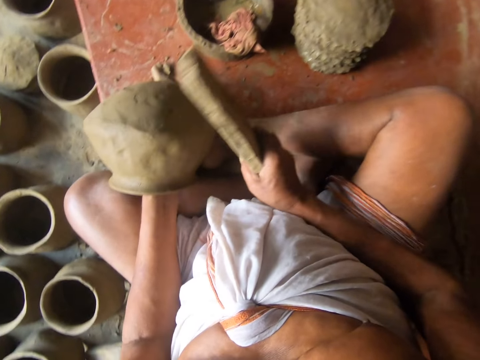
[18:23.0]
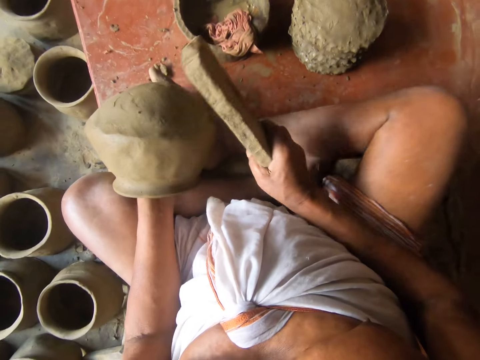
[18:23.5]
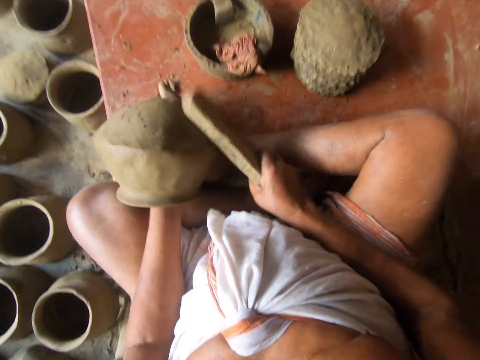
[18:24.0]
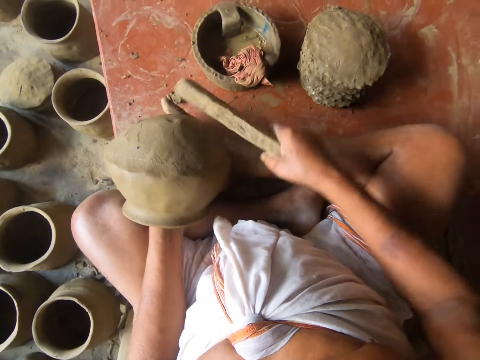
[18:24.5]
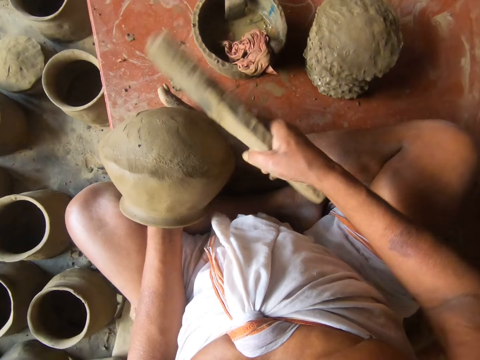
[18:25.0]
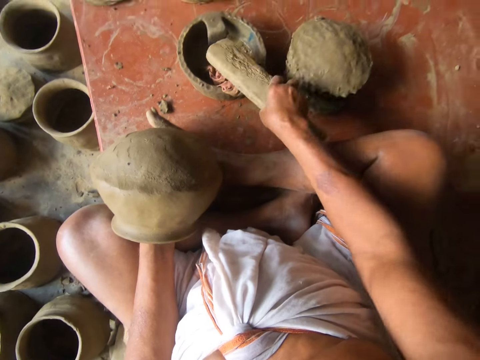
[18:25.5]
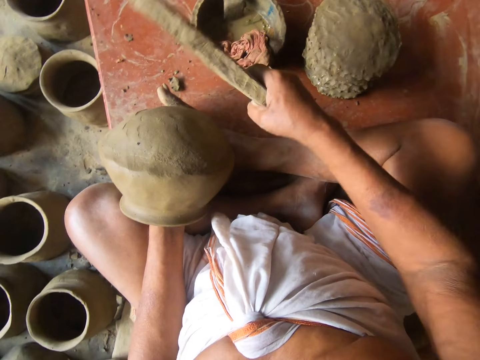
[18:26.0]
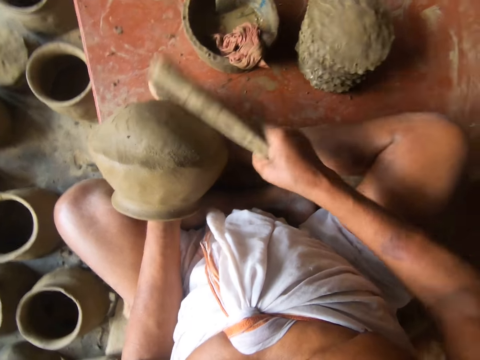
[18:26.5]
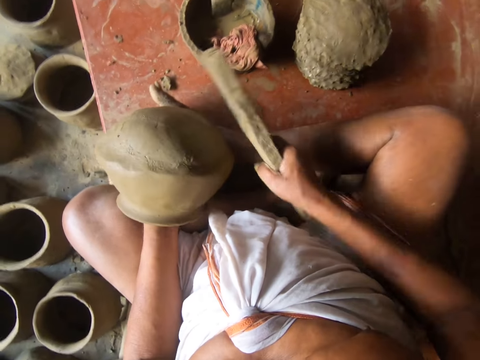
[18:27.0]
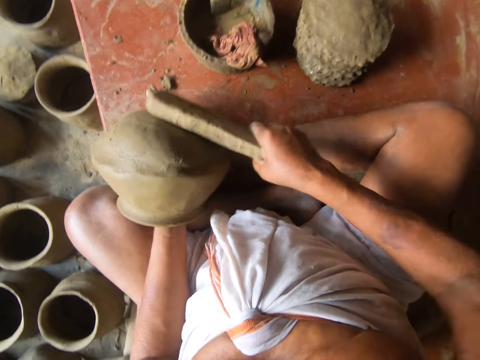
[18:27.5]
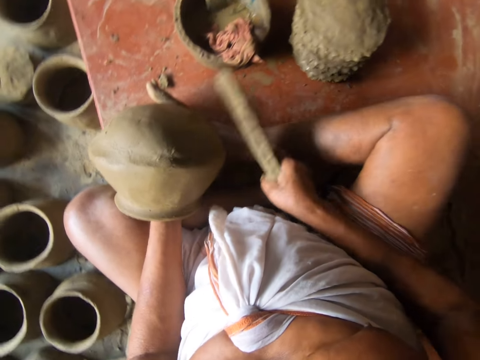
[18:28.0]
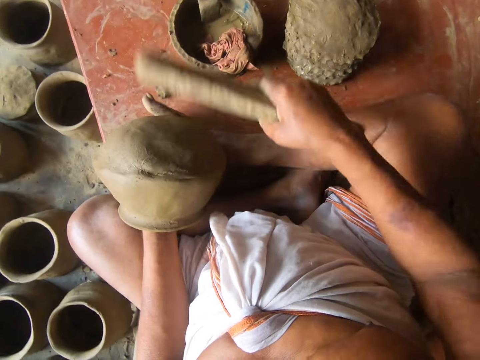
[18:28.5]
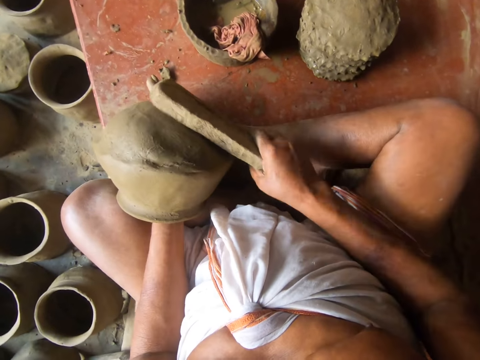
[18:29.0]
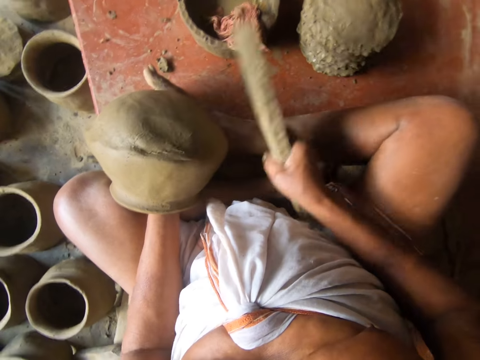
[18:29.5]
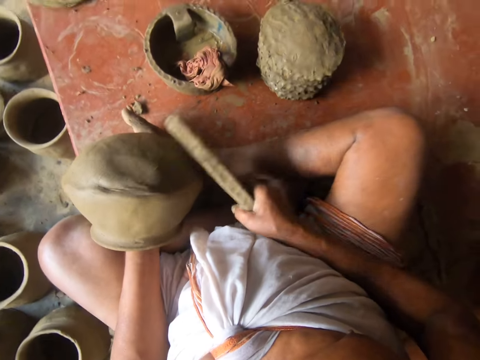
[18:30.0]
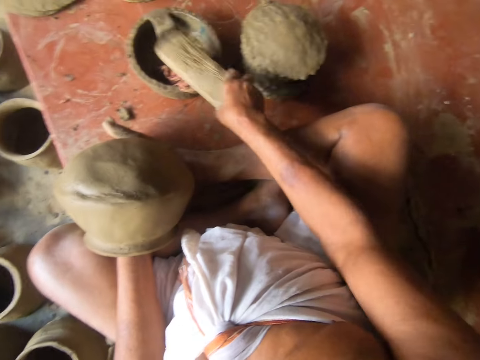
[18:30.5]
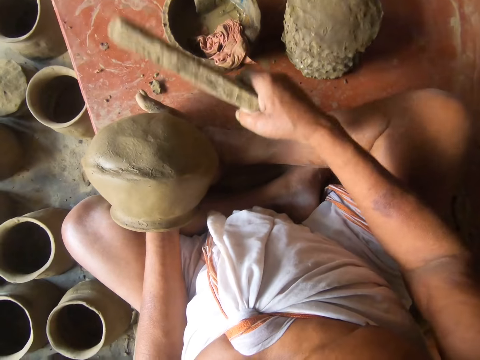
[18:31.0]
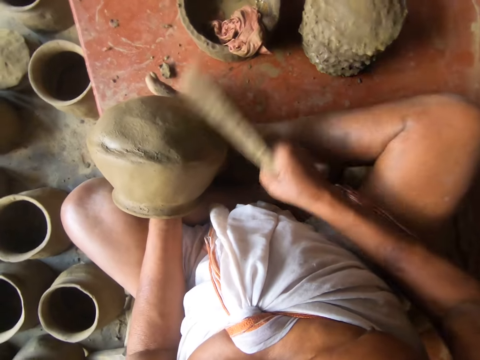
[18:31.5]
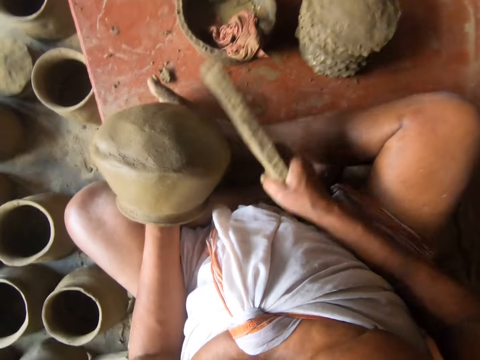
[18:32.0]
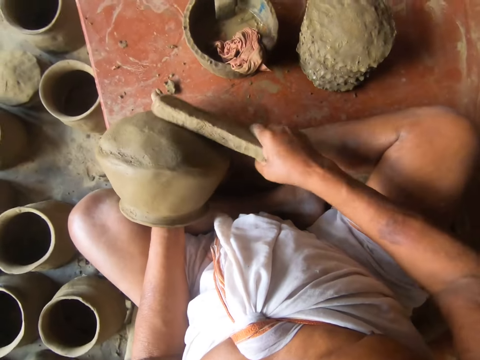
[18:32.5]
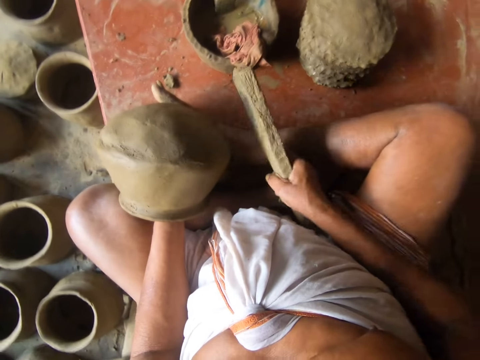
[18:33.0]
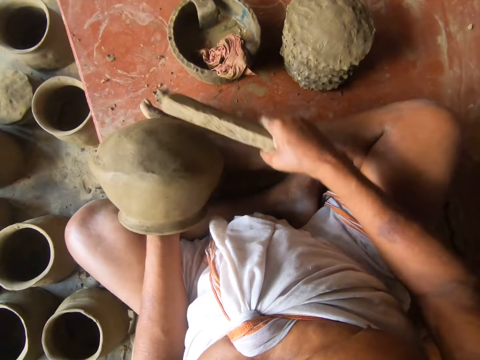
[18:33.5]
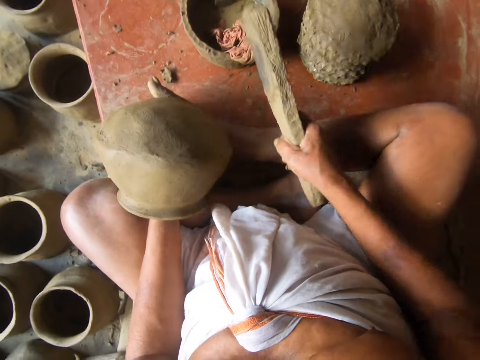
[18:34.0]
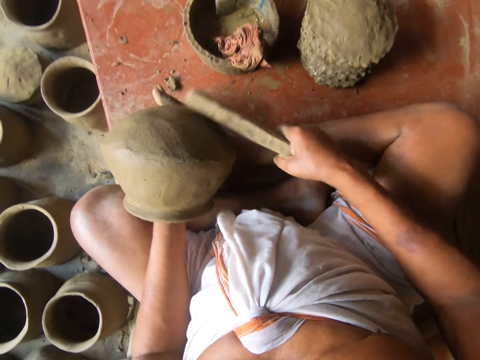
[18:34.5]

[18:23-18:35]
The camera wearer dips the wood in the water in the bowl. They put the spanking paddle on a wet cloth. They slap the pot with the stick. They mold the pot with the spanking paddle. They dip the wood in the water in the bowl. They put the spanking paddle on the wet cloth. They tap the pot with the stick. They mold the pot with the spanking paddle.

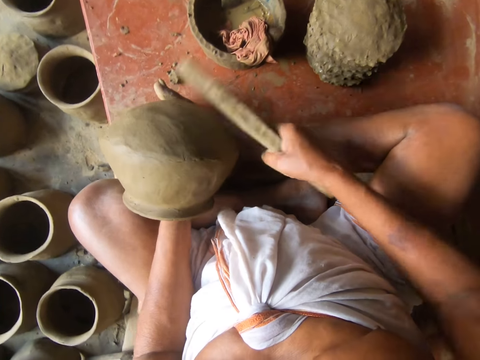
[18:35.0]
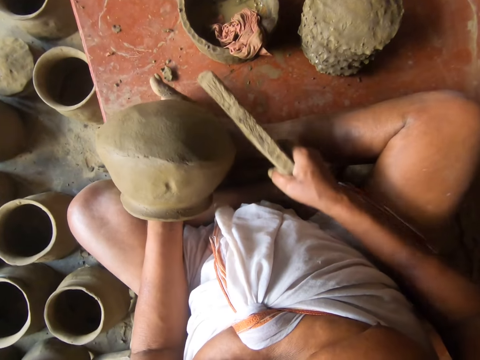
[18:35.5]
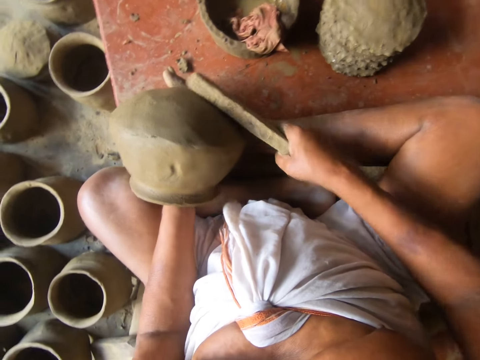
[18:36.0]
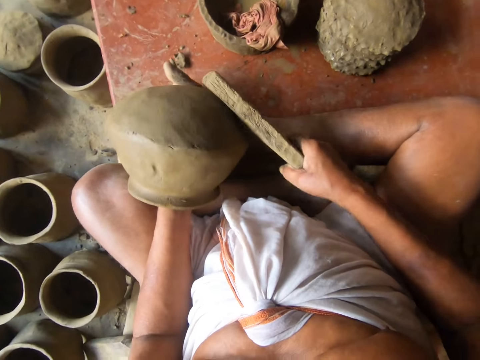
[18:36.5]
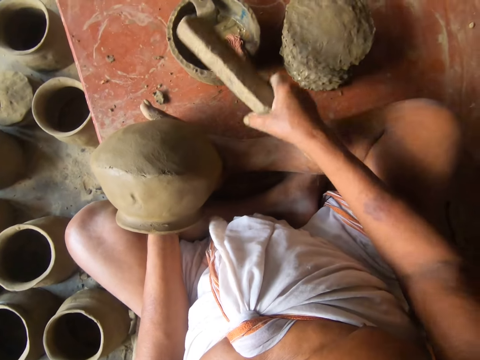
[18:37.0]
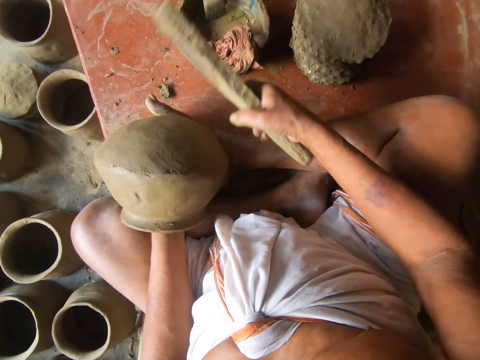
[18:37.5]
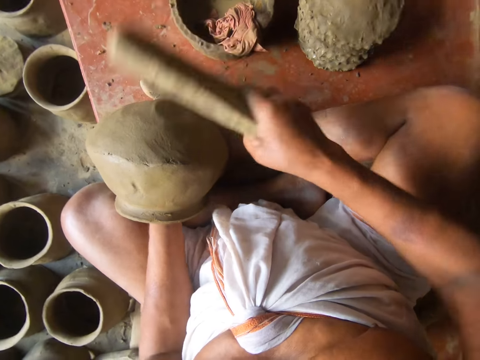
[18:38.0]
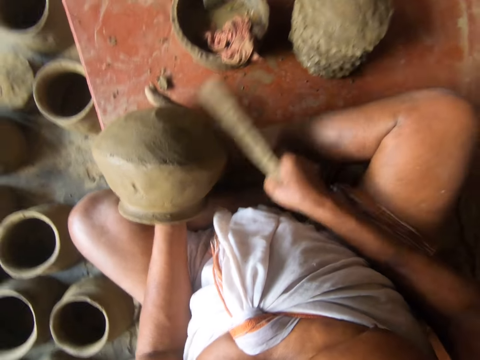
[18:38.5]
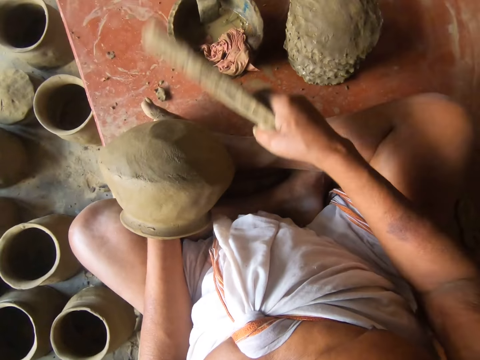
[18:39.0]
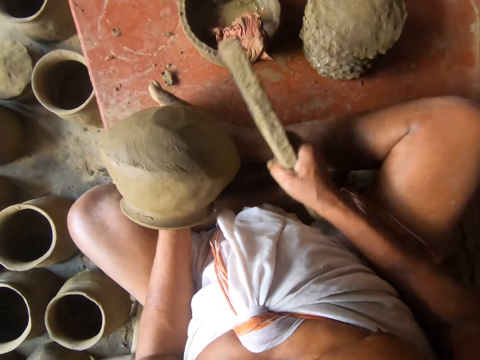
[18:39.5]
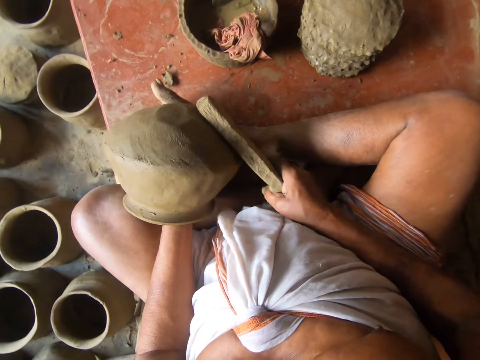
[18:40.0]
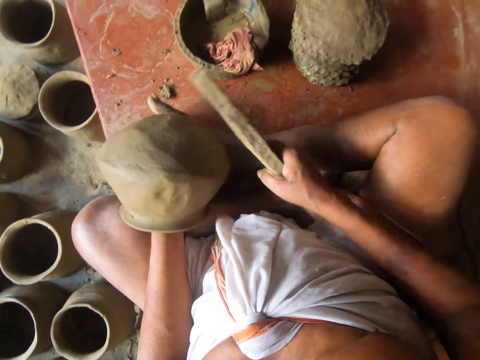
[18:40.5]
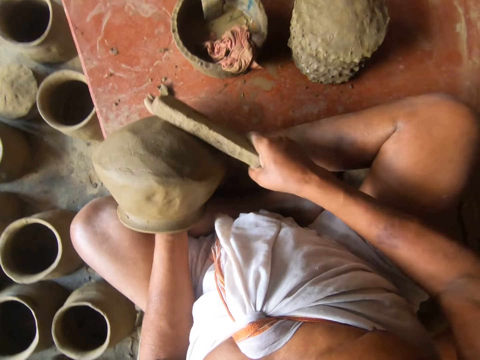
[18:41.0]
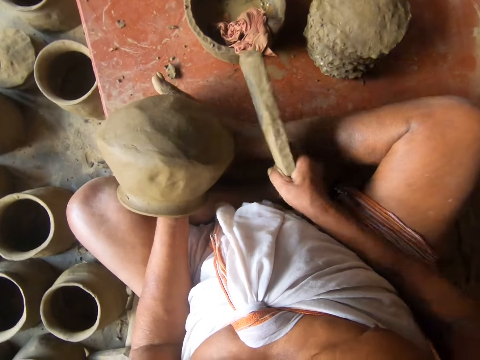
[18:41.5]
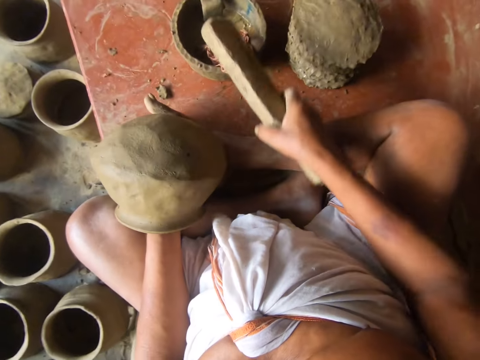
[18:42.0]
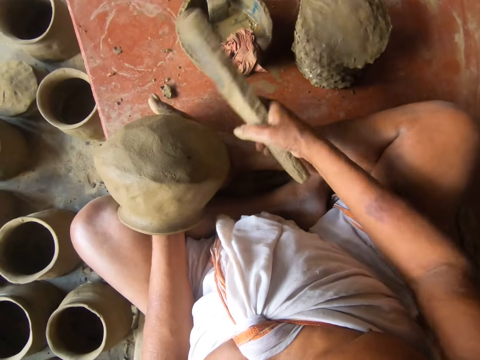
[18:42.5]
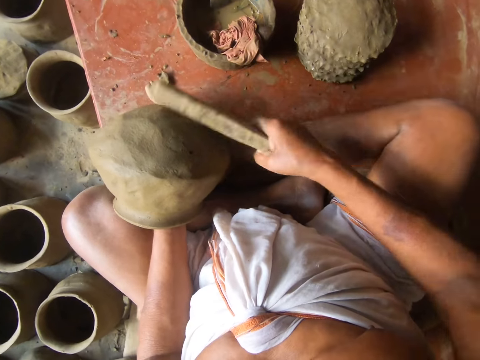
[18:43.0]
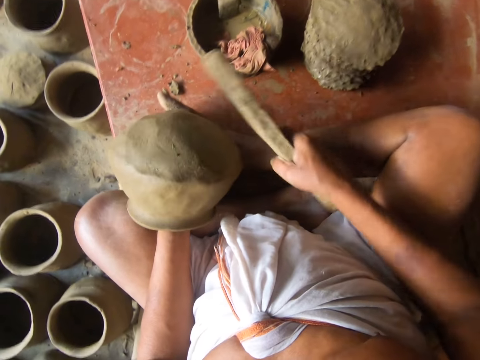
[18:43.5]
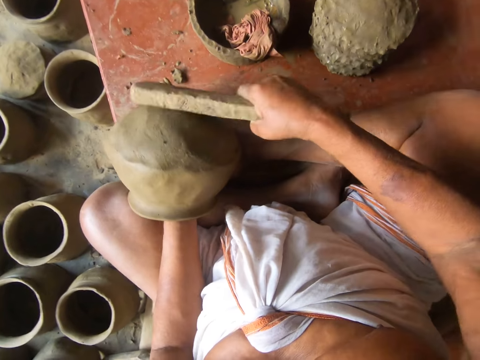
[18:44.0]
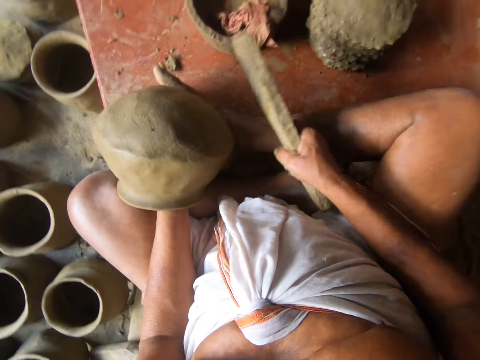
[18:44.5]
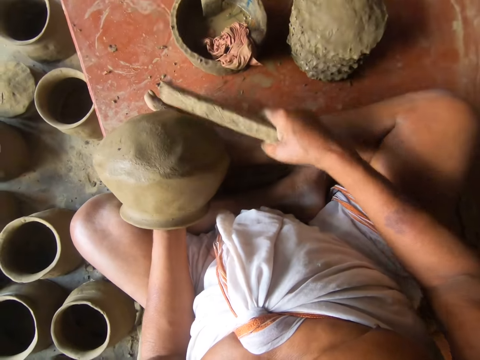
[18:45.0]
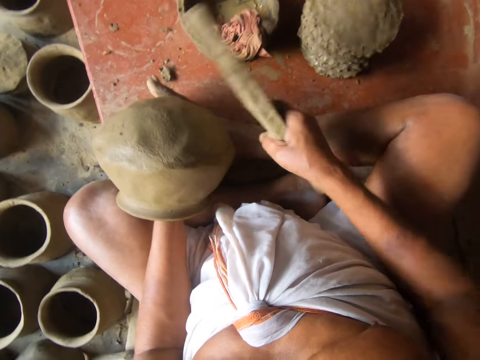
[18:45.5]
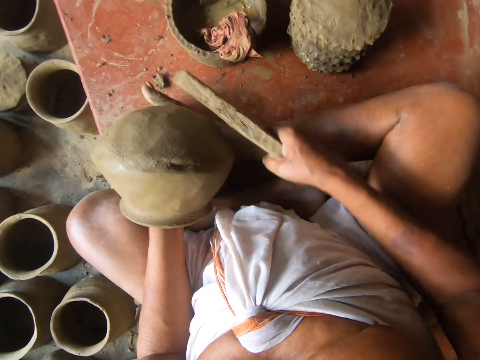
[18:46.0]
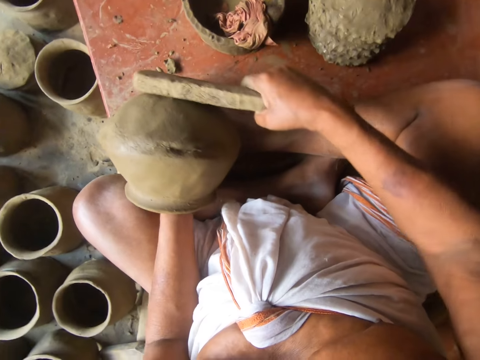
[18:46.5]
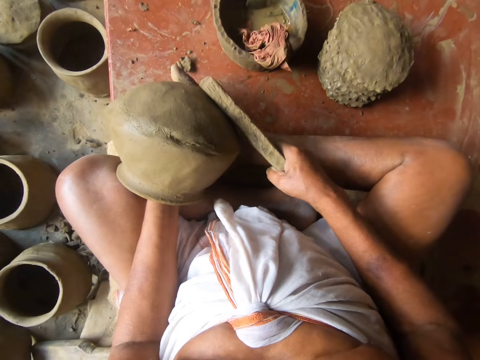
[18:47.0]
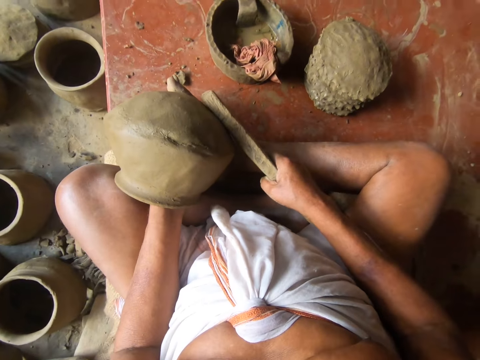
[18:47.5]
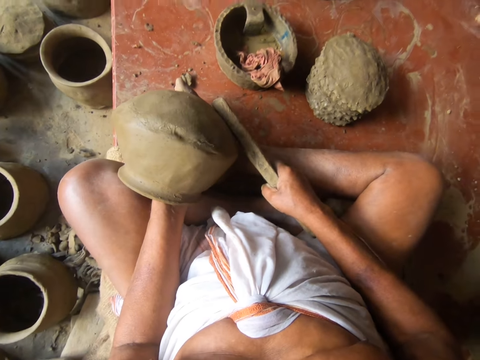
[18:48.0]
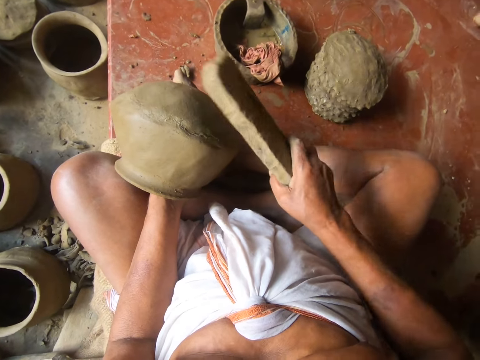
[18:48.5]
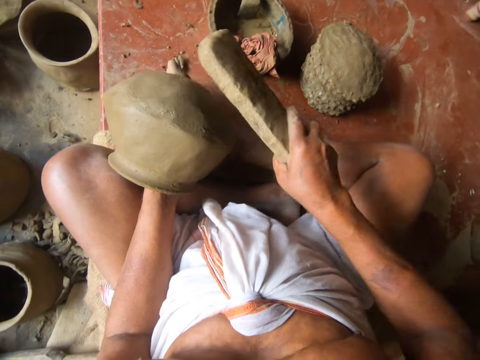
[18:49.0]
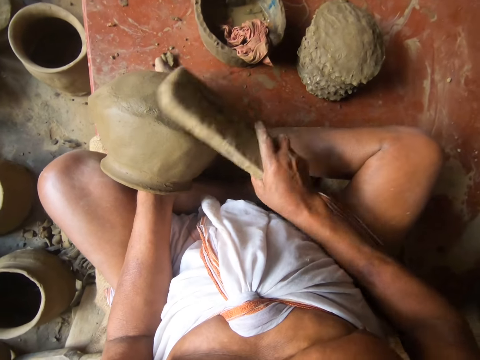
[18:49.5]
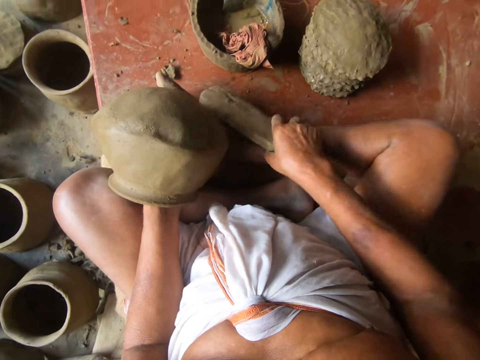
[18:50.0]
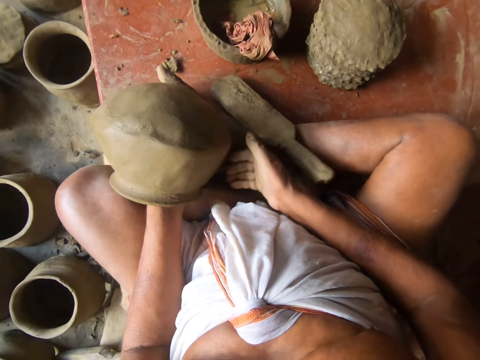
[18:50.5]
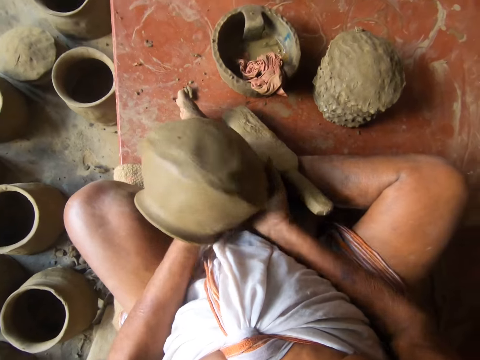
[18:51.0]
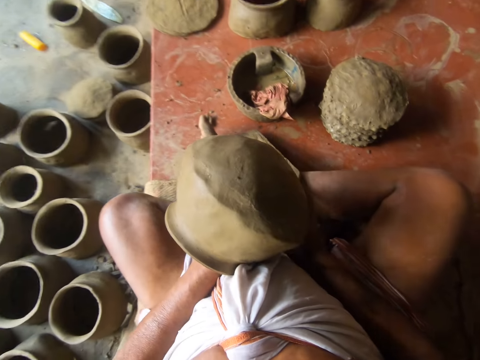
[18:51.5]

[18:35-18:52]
The camera wearer dips the wood in the water in the bowl. They put the spanking paddle on a wet cloth. They tap the pot with the stick. They mold the pot with the spanking paddle. They dip the wood in the water in the bowl. They put the spanking paddle on the wet cloth. They mold the pot with the spanking paddle. They put the spanking paddle on the floor with the right hand. They hold the pot with both hands.
